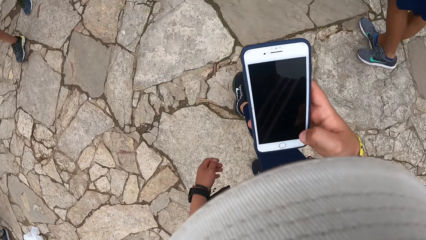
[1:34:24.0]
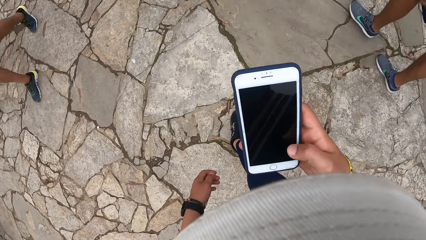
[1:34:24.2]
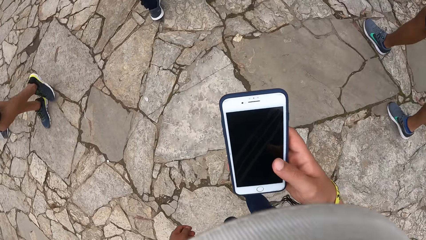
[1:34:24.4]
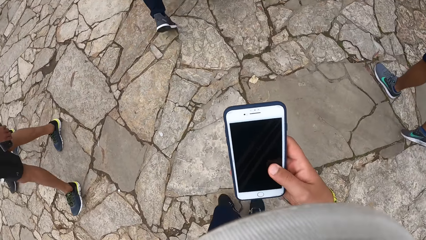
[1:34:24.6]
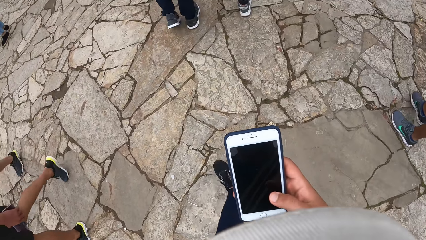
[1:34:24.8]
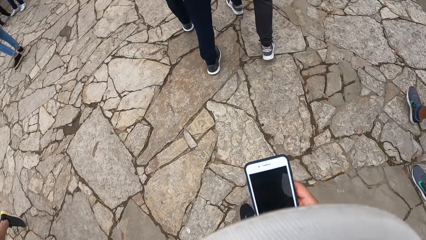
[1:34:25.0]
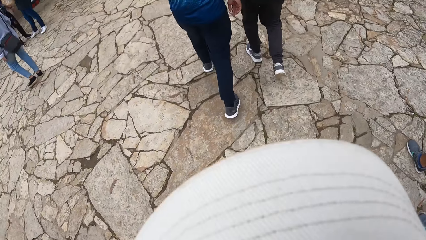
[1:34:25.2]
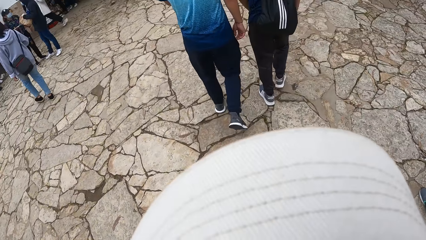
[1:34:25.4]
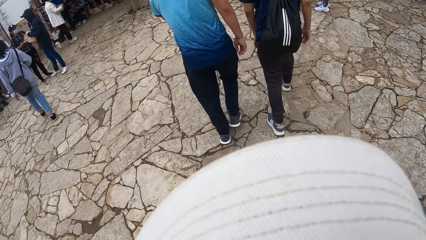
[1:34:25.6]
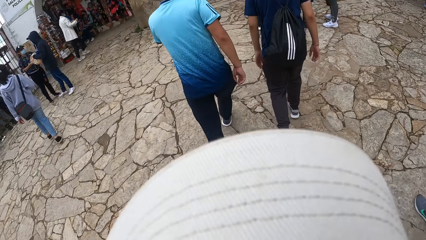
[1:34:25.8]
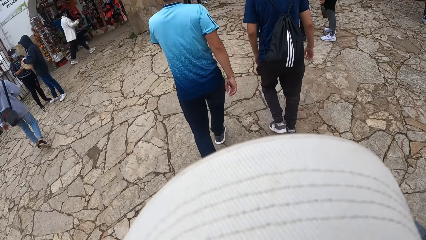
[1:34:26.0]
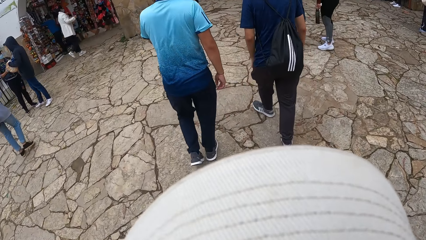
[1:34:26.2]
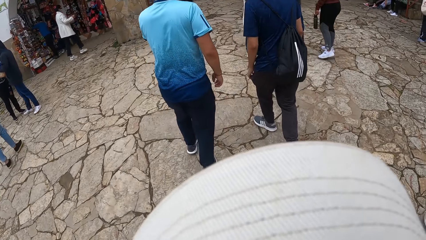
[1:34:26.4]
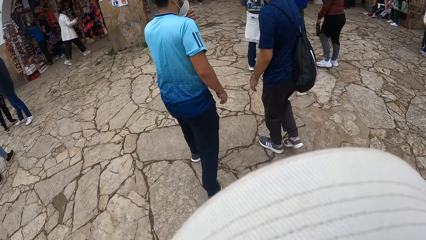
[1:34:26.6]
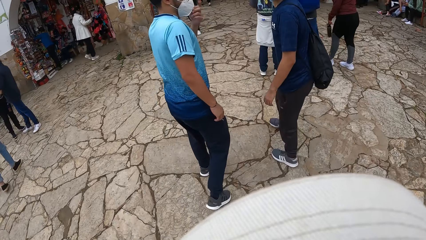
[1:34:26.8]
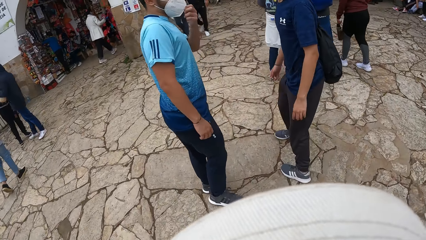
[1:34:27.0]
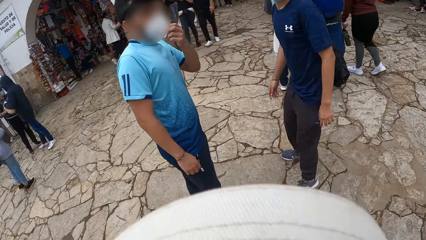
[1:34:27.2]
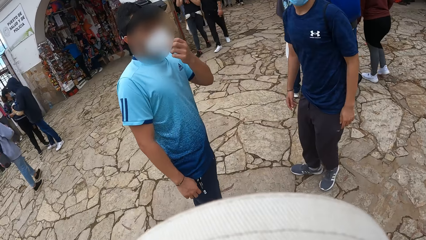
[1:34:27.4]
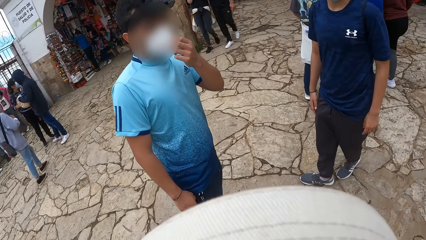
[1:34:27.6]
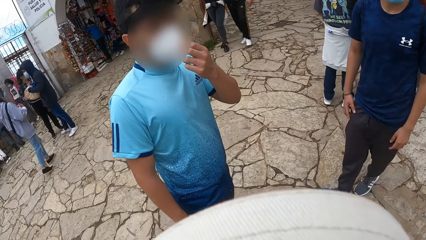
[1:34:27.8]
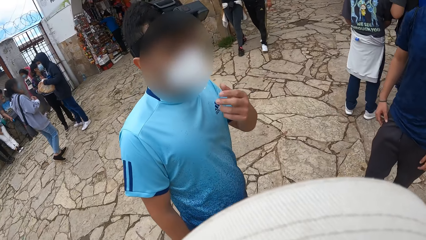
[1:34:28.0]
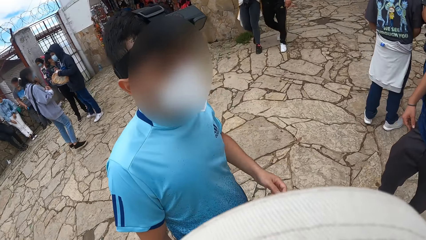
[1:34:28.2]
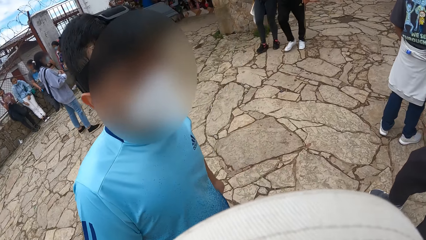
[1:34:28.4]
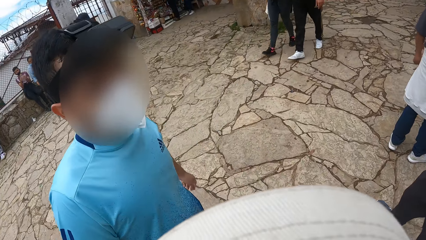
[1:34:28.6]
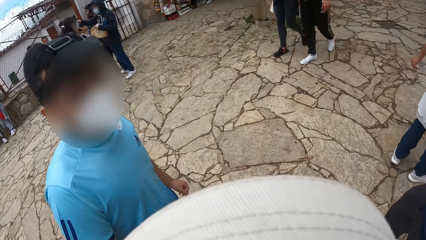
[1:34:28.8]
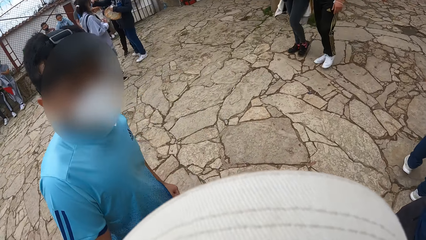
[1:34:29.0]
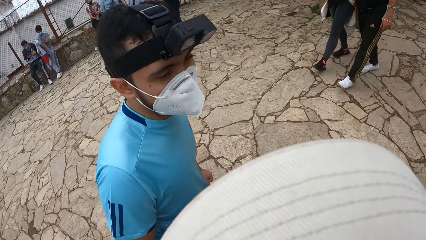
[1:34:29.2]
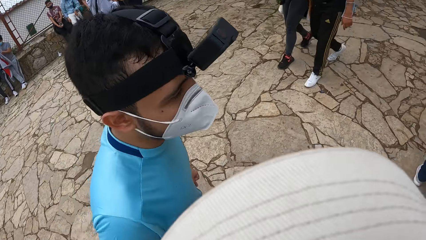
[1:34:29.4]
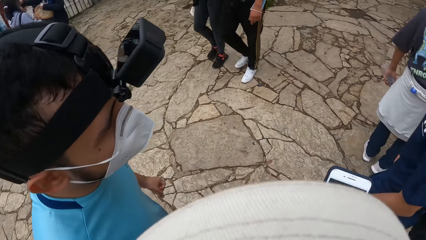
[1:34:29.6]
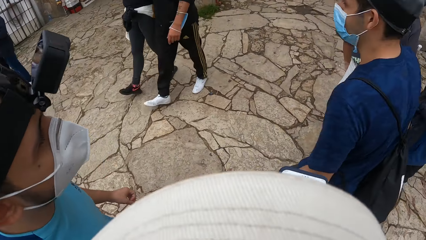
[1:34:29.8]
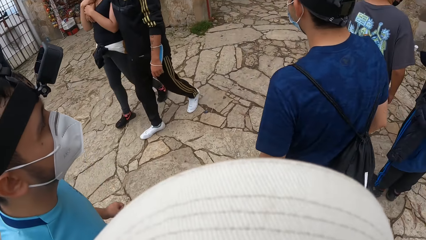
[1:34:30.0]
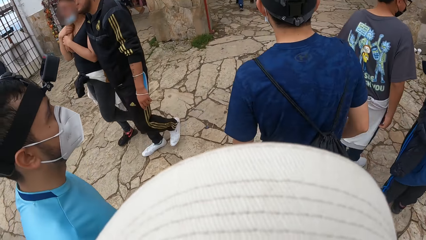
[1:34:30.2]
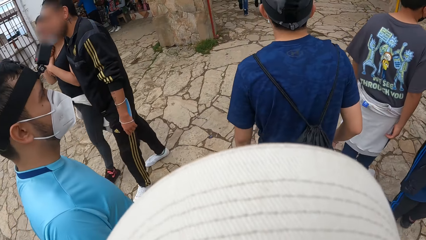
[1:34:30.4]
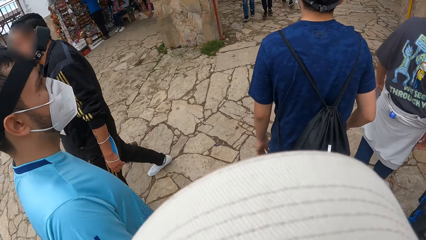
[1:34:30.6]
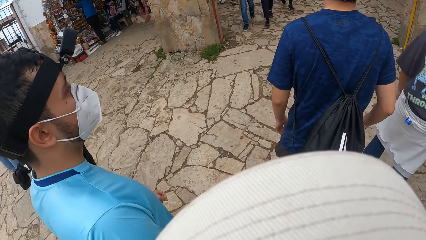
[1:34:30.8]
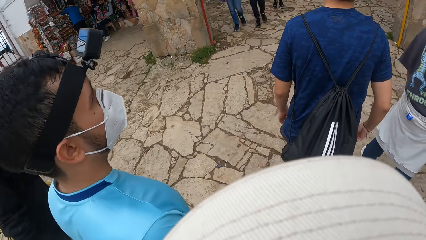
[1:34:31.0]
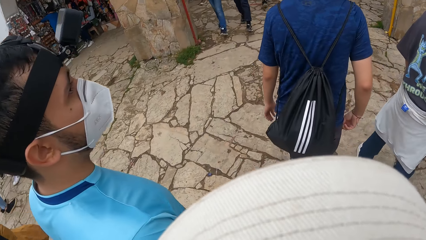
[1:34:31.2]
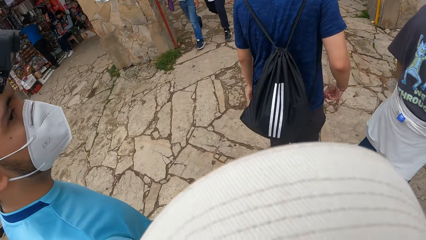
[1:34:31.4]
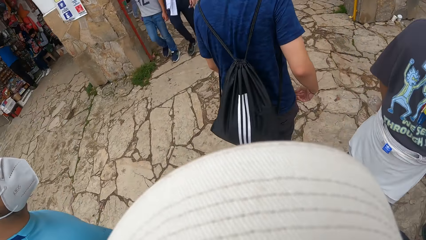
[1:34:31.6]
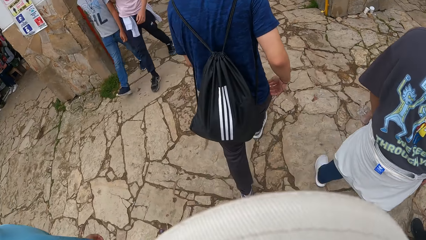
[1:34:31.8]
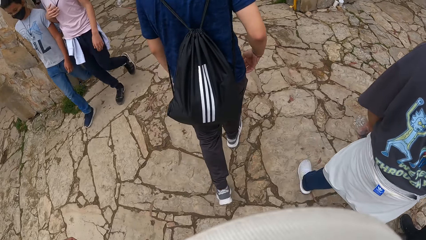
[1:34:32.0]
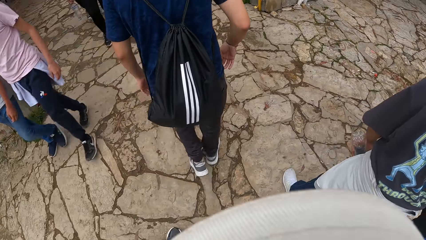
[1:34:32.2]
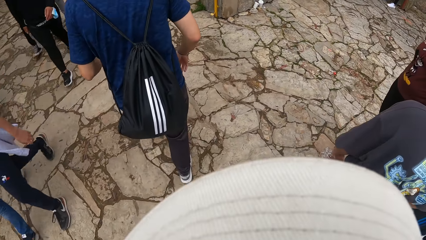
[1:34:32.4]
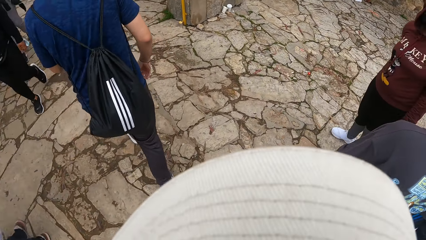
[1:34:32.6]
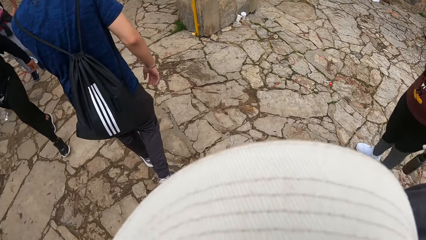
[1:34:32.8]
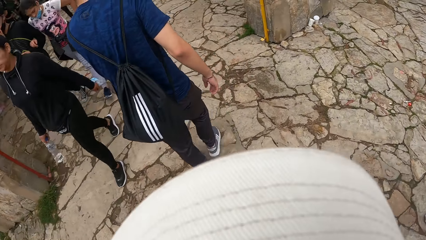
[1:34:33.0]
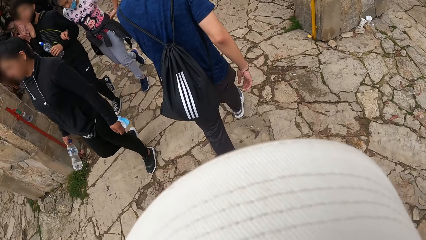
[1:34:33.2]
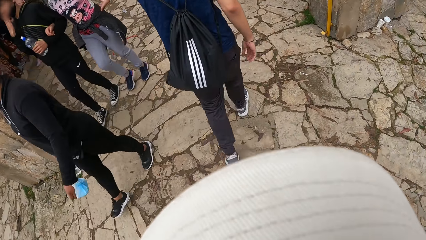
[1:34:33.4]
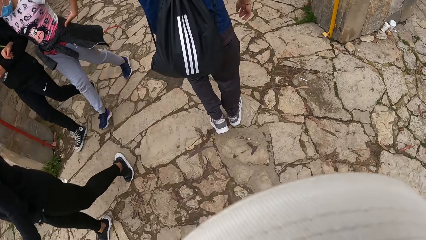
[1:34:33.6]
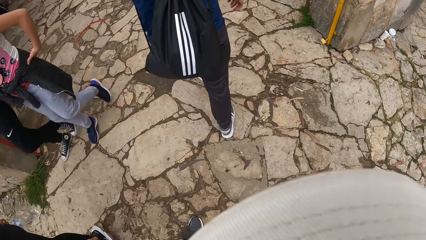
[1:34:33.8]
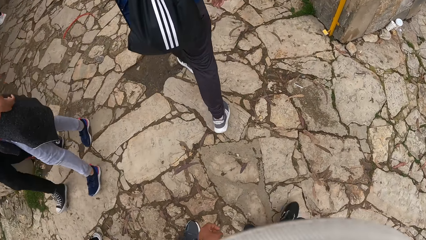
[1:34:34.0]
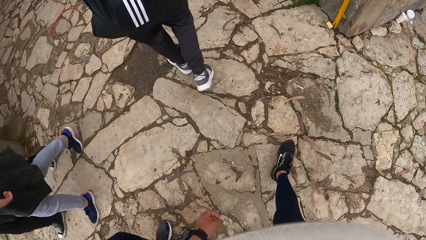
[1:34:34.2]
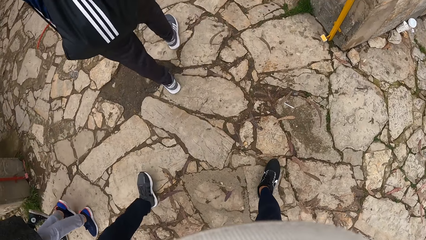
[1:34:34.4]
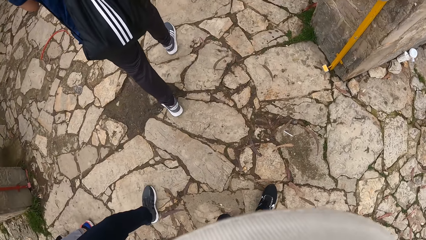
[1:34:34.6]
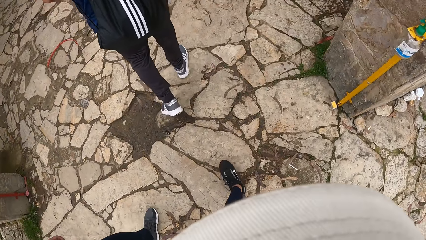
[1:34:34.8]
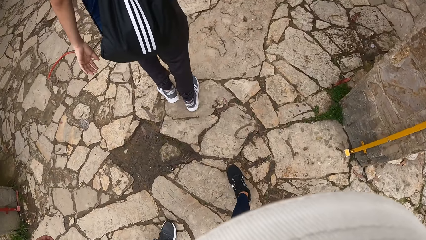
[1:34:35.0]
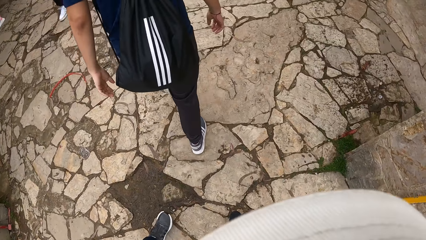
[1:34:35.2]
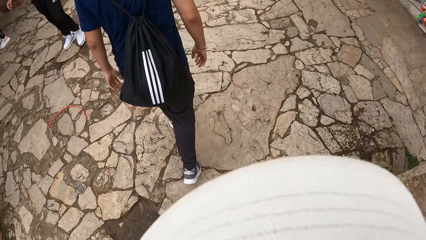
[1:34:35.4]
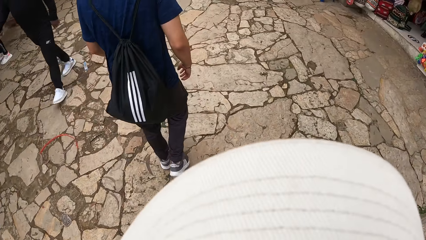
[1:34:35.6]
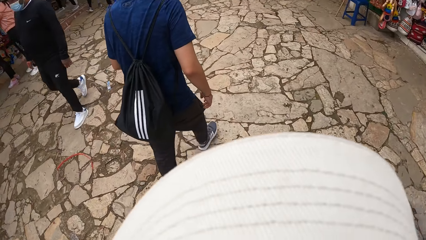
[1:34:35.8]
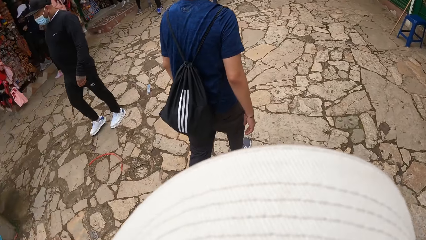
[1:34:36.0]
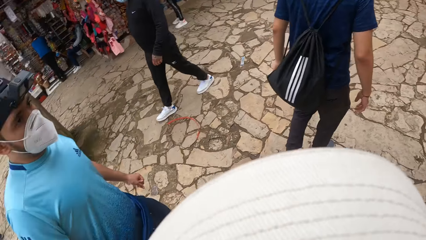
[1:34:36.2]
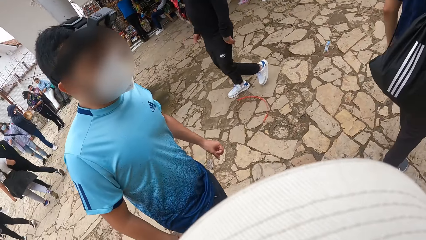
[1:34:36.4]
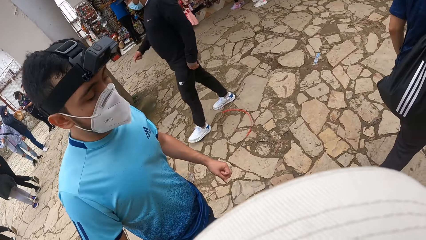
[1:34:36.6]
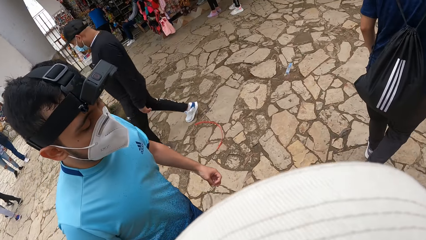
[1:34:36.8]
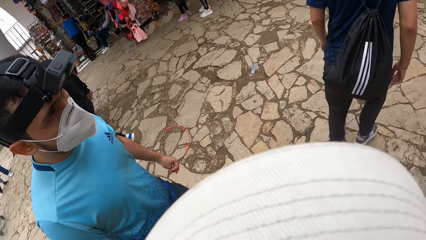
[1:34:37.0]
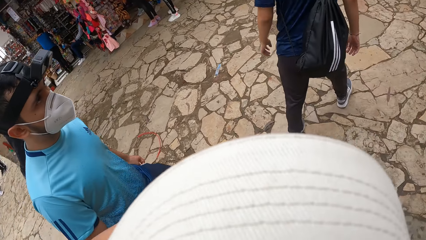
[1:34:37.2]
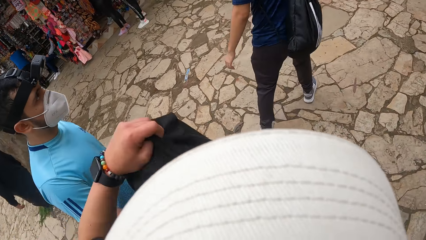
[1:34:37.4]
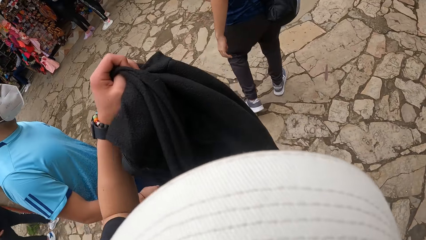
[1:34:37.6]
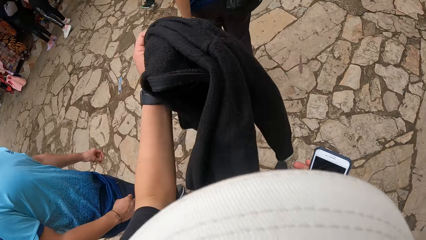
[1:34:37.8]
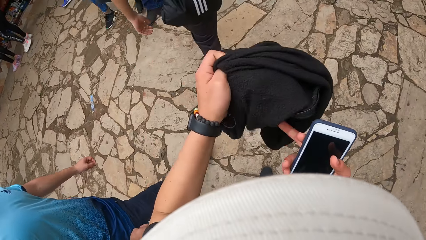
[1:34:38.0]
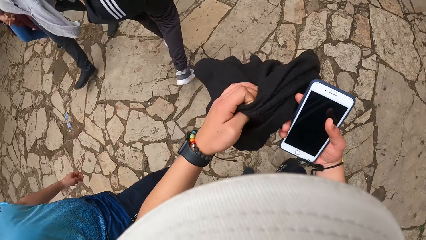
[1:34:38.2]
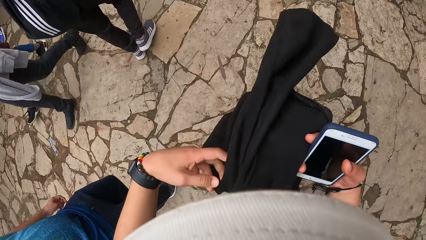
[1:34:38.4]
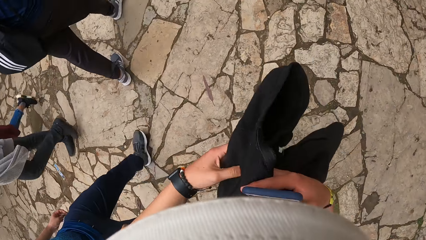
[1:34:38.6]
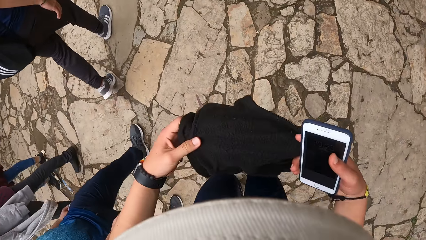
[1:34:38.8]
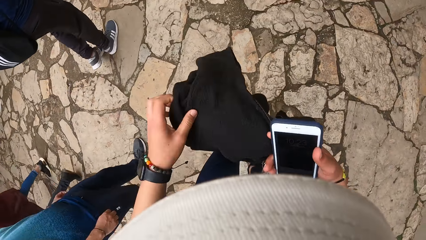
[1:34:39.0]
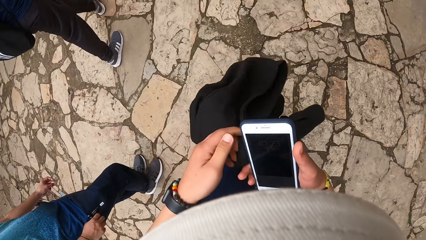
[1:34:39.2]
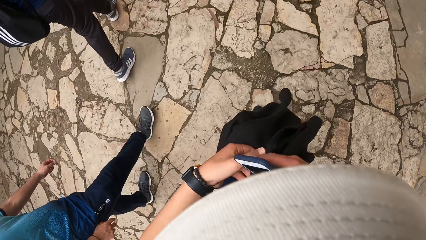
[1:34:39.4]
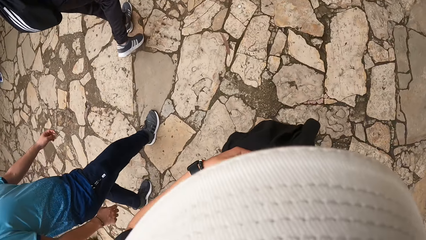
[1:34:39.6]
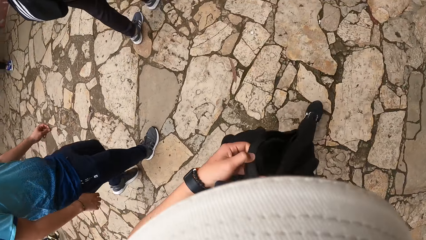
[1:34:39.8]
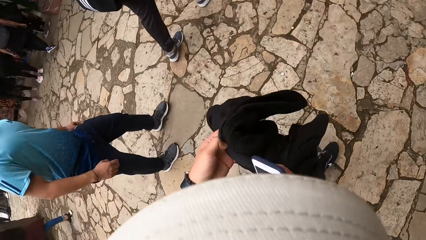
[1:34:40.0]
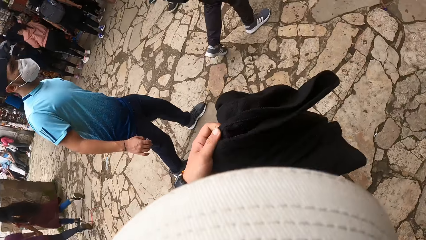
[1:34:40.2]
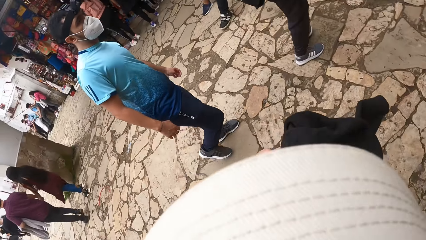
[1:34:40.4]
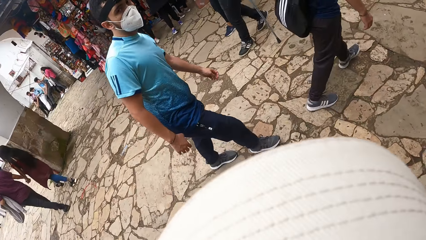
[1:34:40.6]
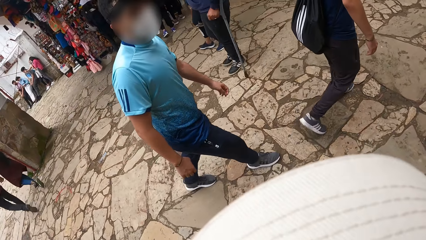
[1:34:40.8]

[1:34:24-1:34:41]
A man touches the mask on his face with his left hand. The camera wearer interacts with another man and the first man. The other man dialogues with the camera wearer. The other man walks in the park. The camera wearer walks in the park. The other man walks into a market. The camera wearer walks into the market with the first man. The other man dialogues with the camera wearer. The camera wearer removes the jacket on his bag with his left hand. He holds the sweater. He wears the jacket with both hands.
